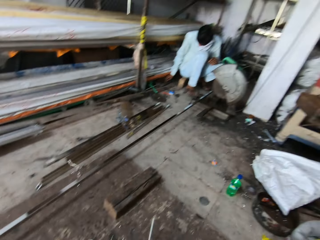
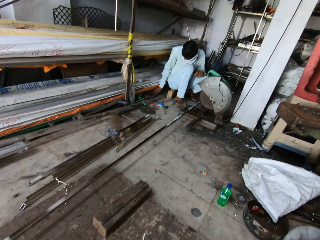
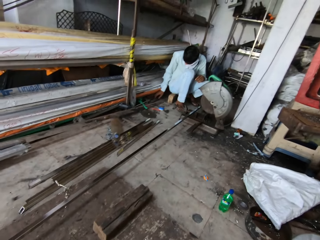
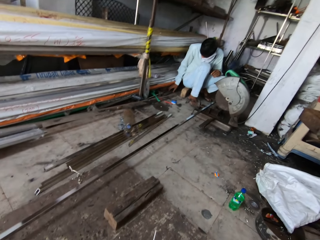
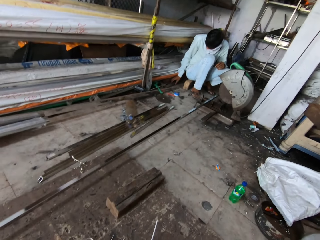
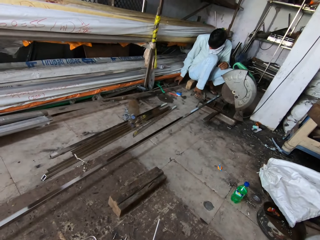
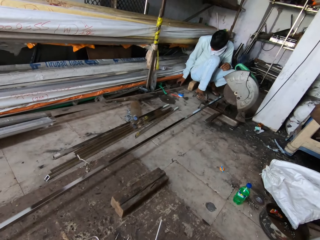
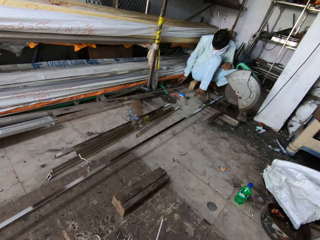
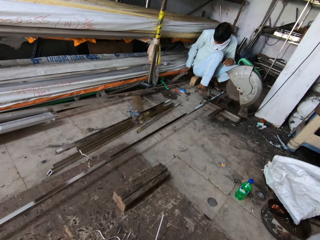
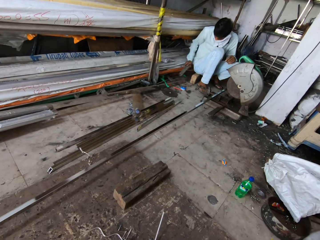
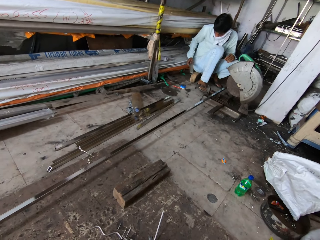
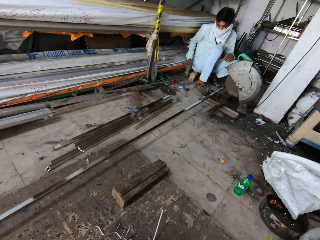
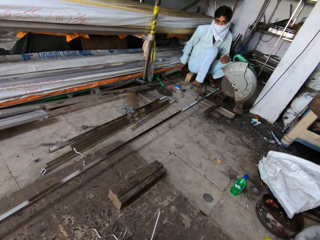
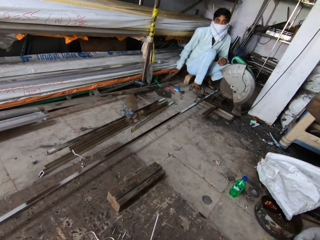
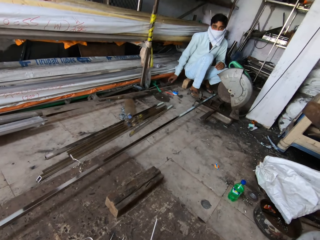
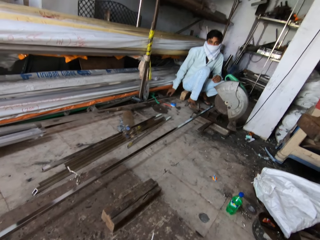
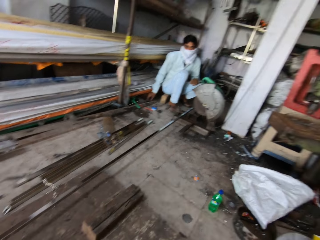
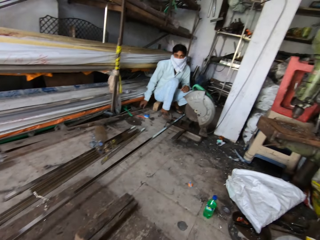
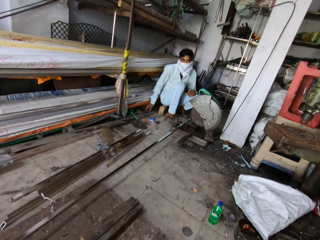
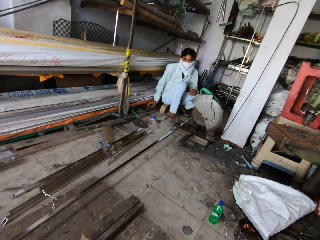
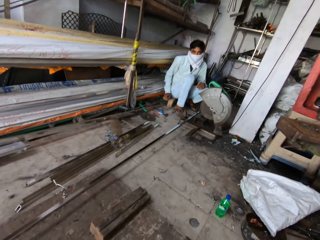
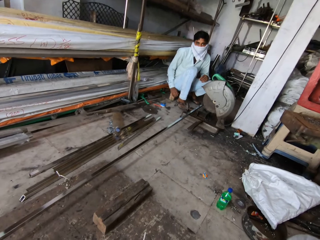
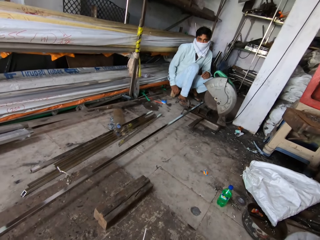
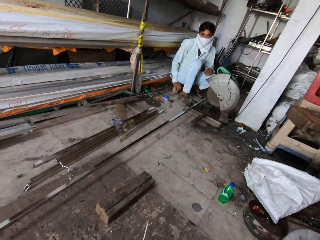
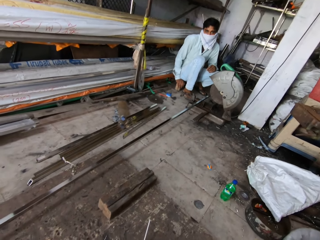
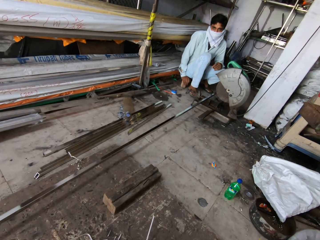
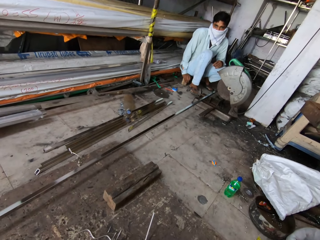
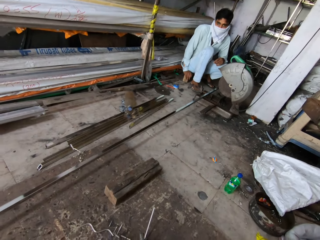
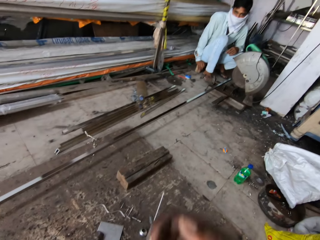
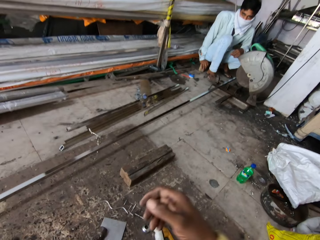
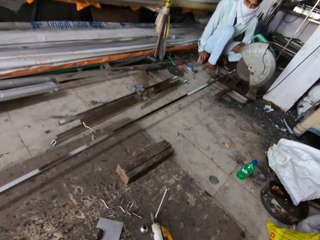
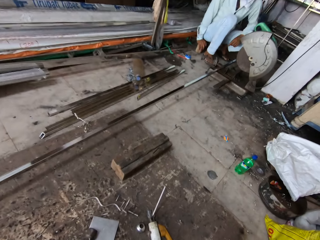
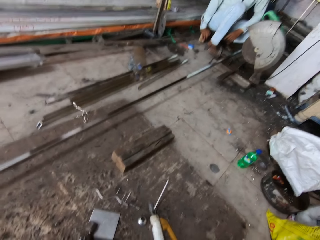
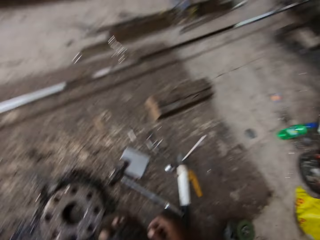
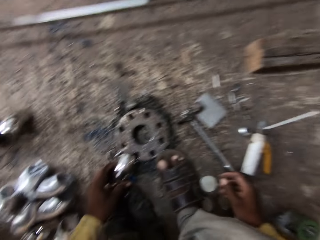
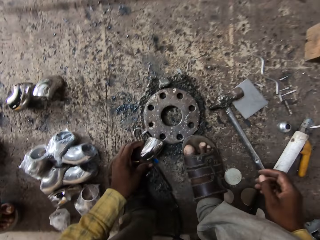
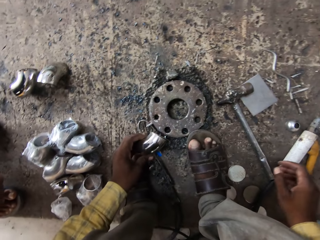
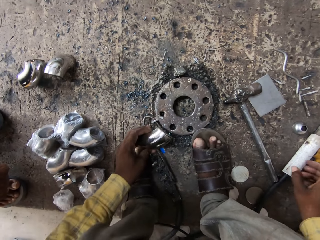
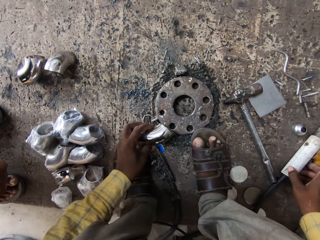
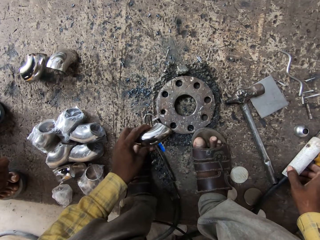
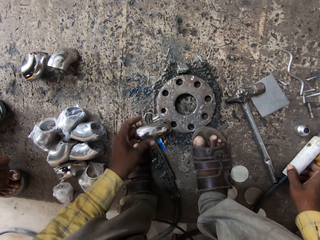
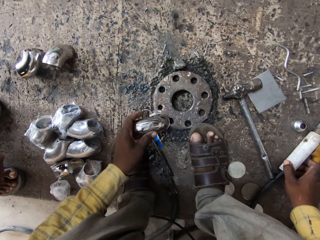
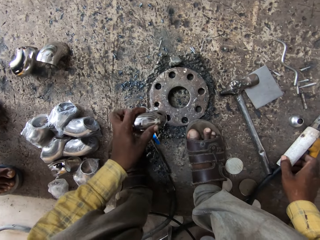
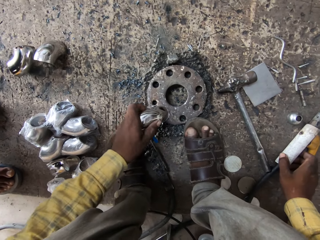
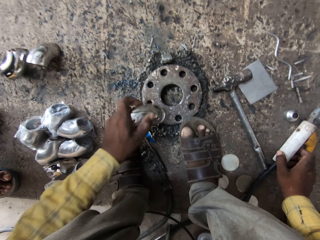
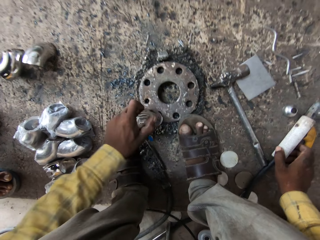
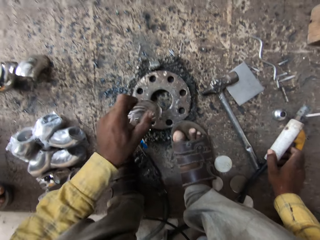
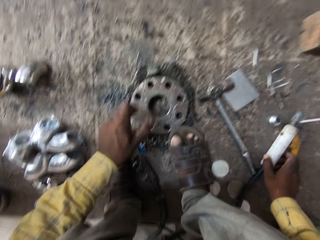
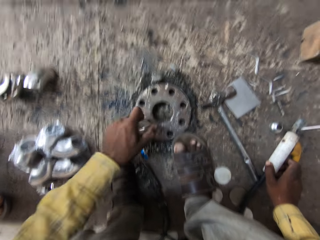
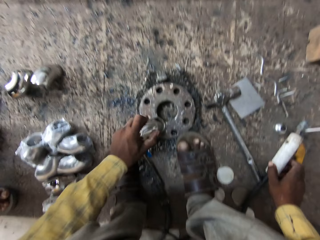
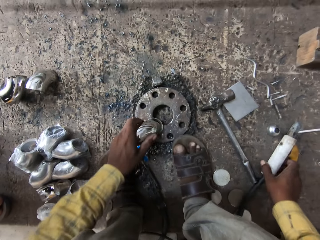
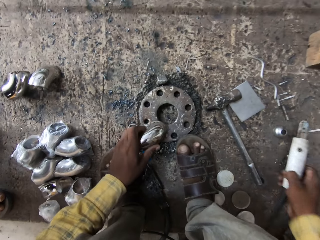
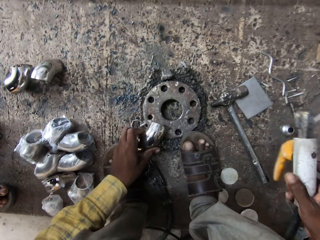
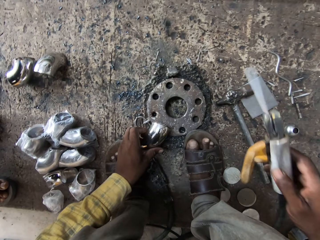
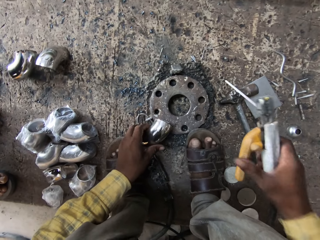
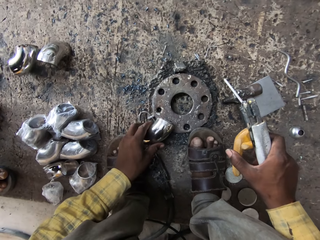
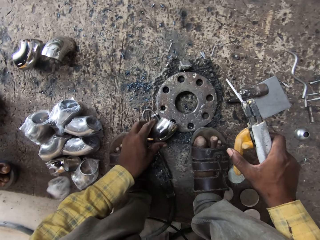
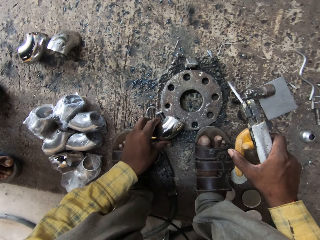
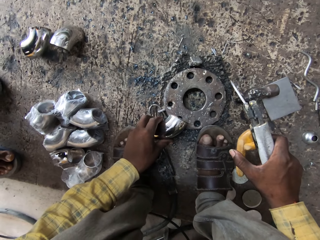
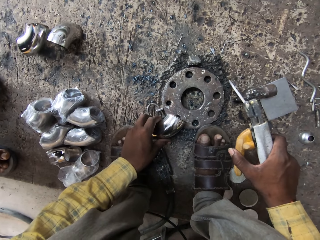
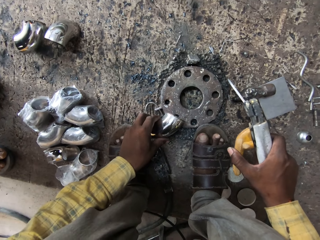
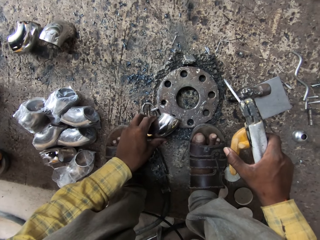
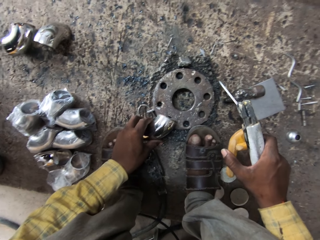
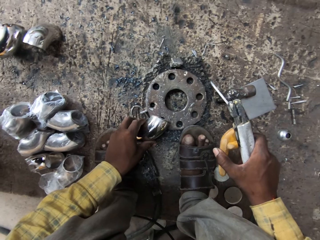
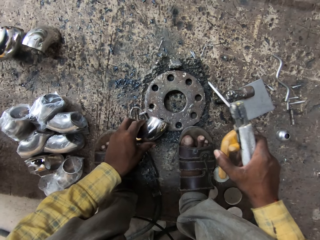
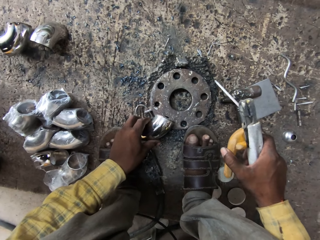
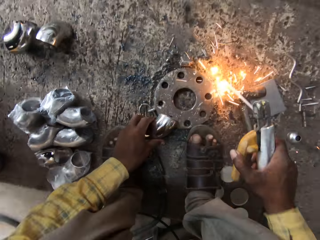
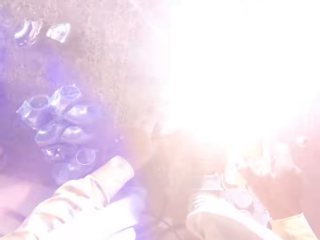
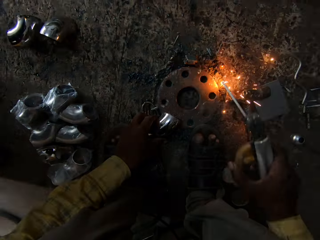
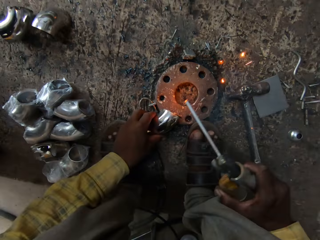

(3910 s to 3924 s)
A man picks up metal. He puts the metal down. The camera wearer looks around. They put metal down. They hit a piece of metal on another metal. They pick up a welding gun and shake the welding gun. They hit the soldering gun on the ground.

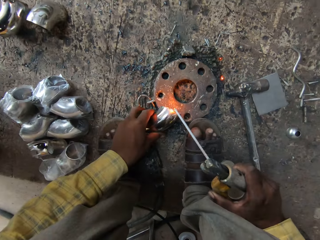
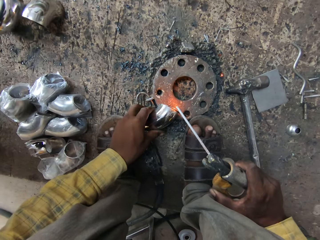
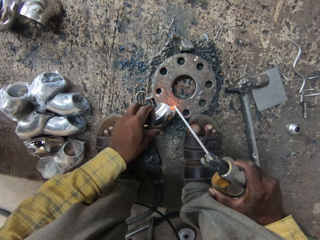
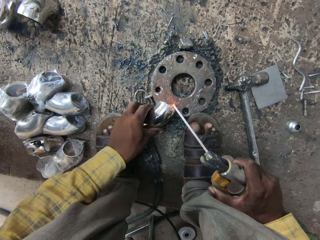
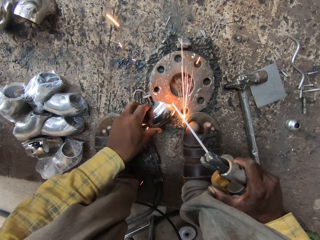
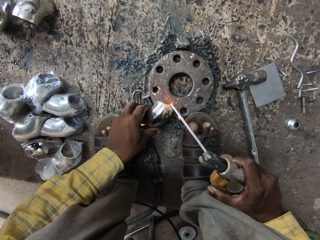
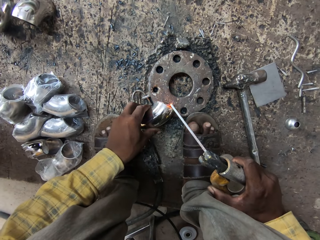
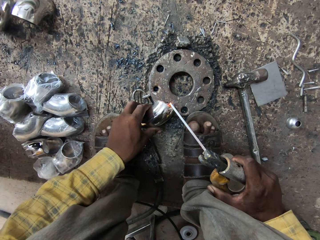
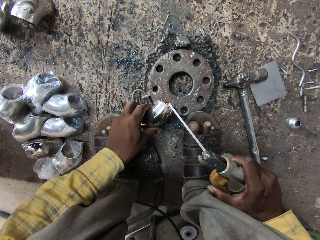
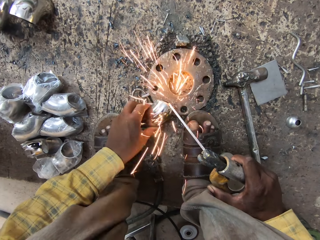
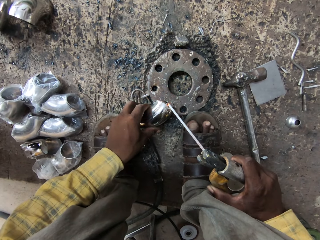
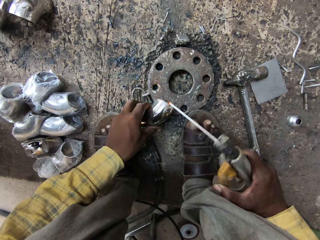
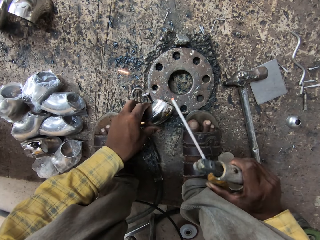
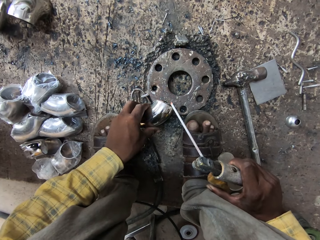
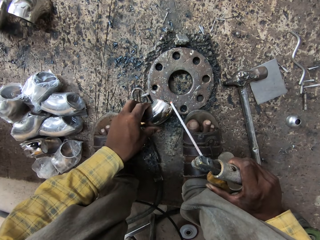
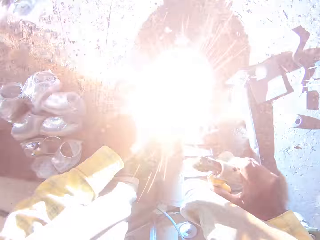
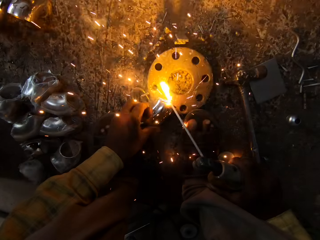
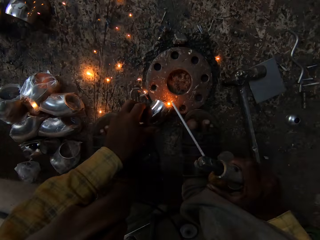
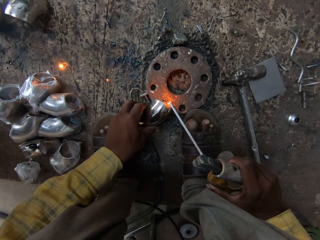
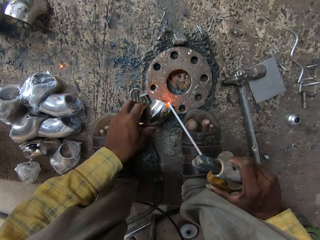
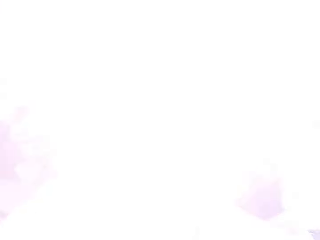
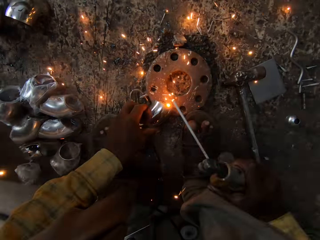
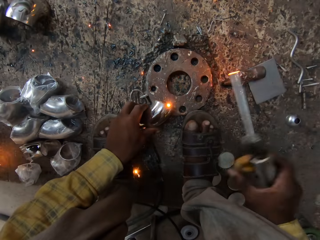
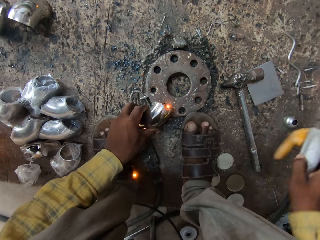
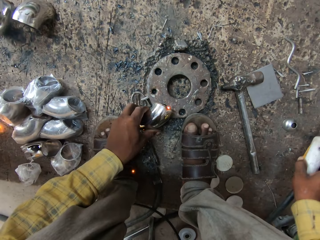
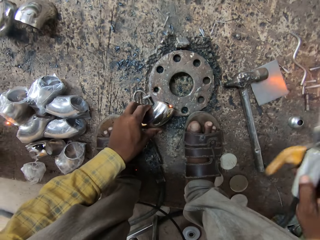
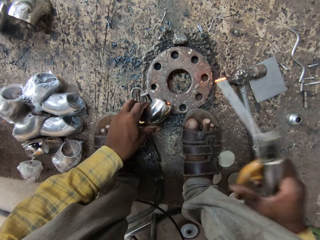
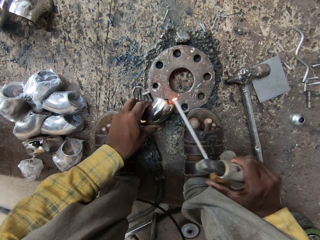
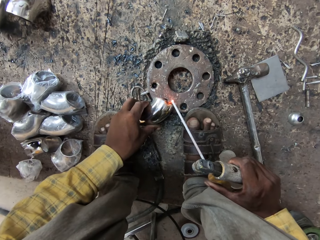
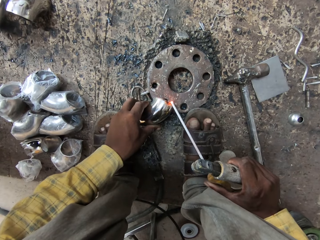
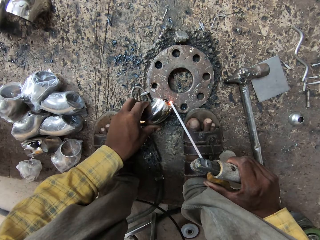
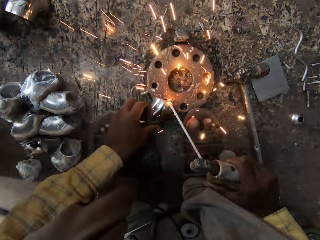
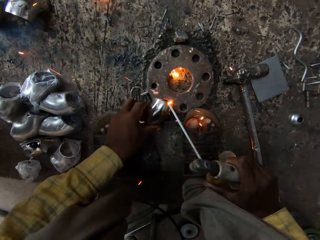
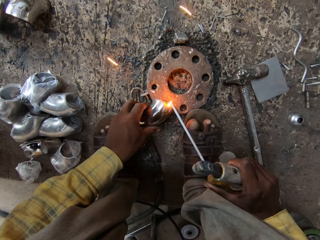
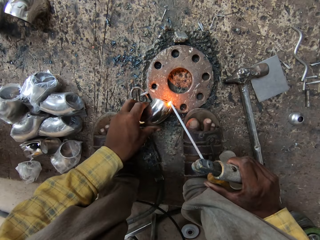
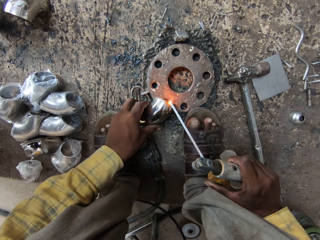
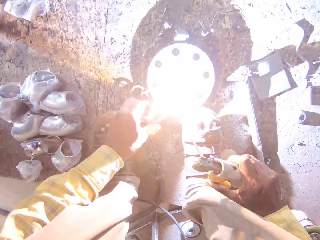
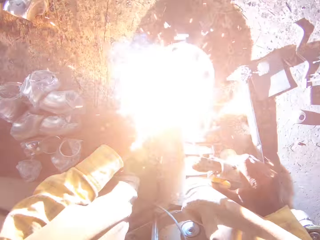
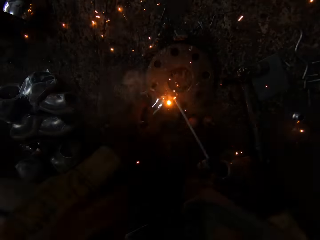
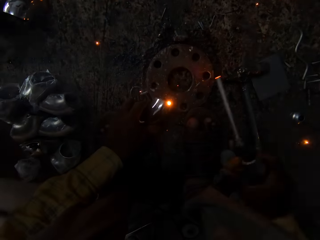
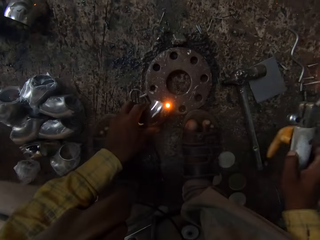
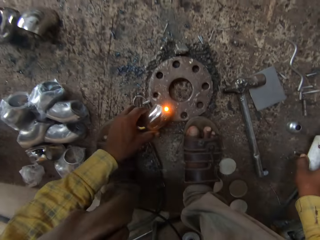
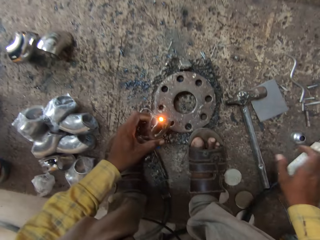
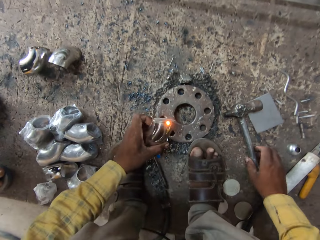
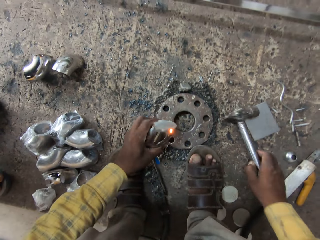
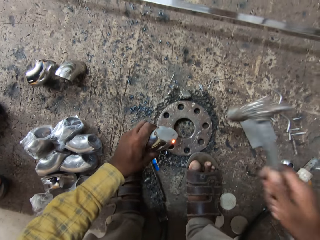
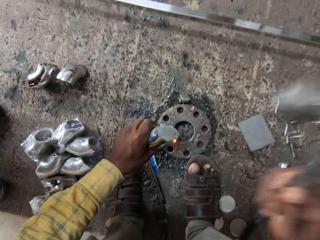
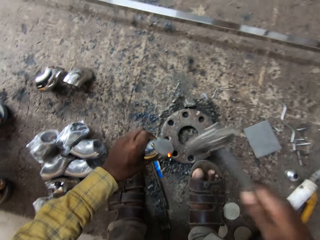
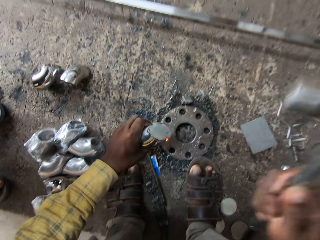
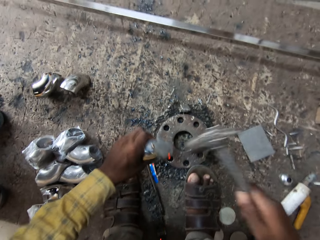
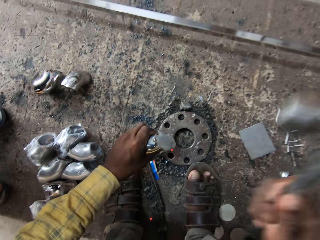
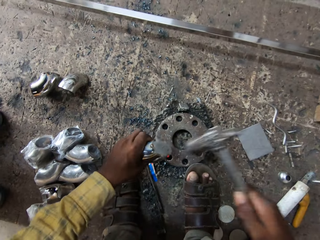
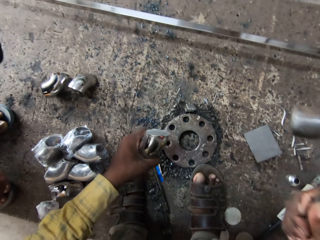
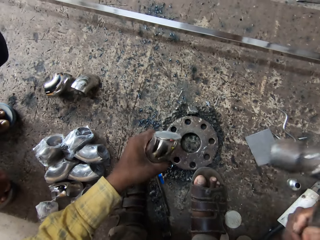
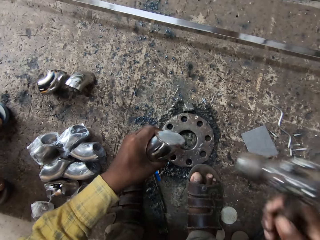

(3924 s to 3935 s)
The camera wearer welds metal. They put a welding rod or welding gun down. They take a ball peen hammer. They hit a steel rod.
